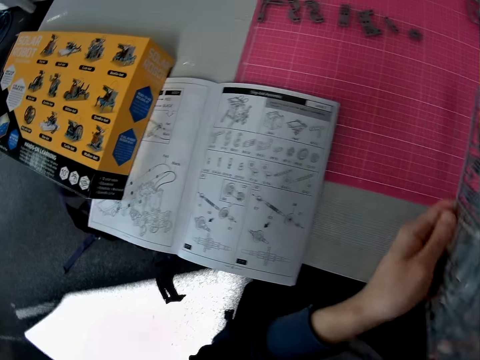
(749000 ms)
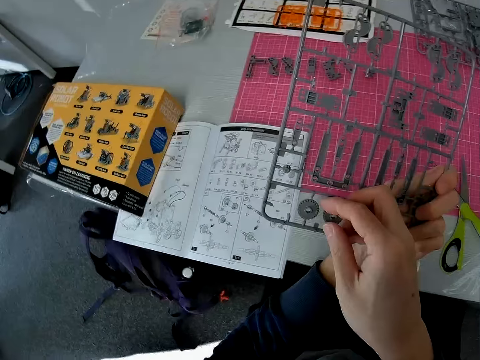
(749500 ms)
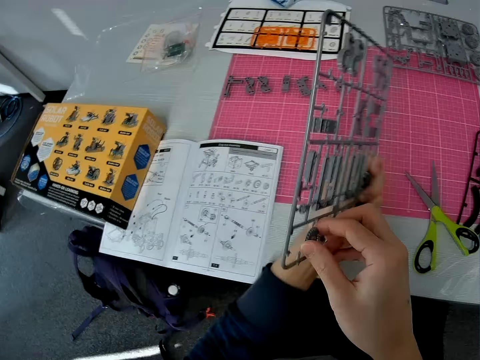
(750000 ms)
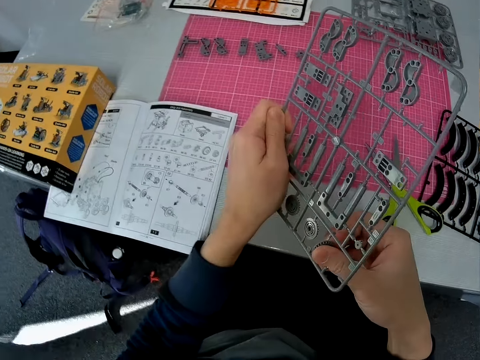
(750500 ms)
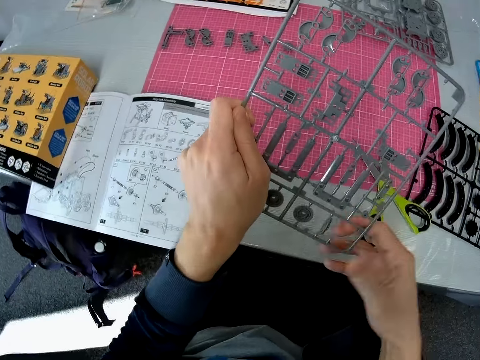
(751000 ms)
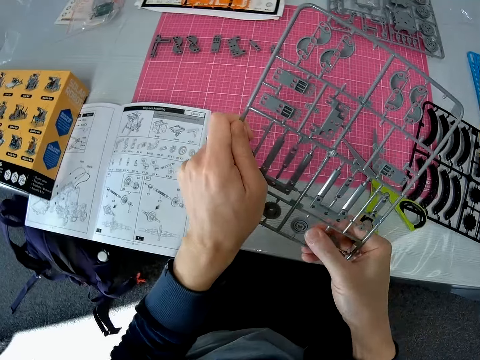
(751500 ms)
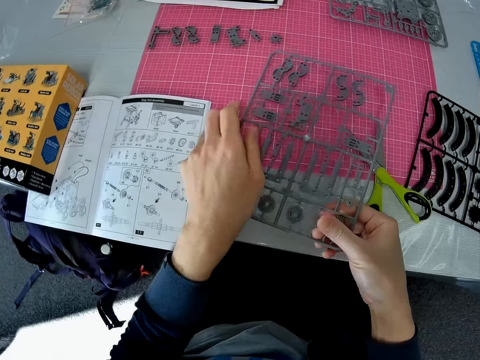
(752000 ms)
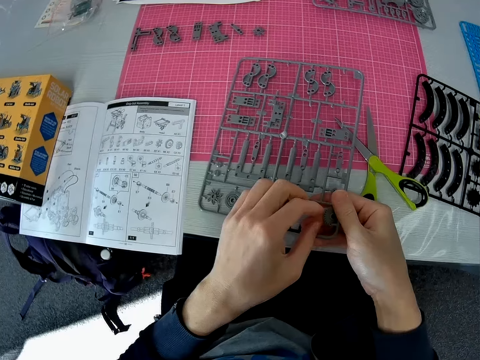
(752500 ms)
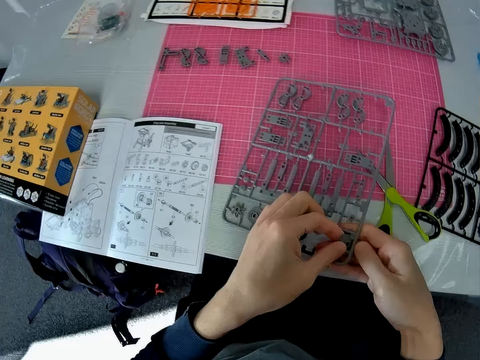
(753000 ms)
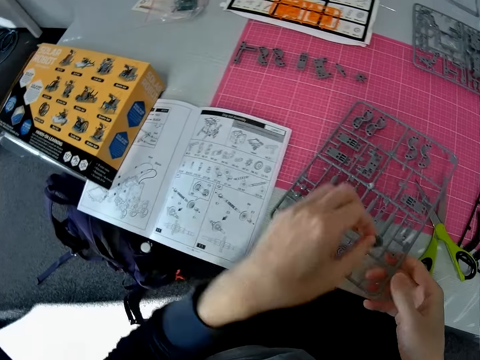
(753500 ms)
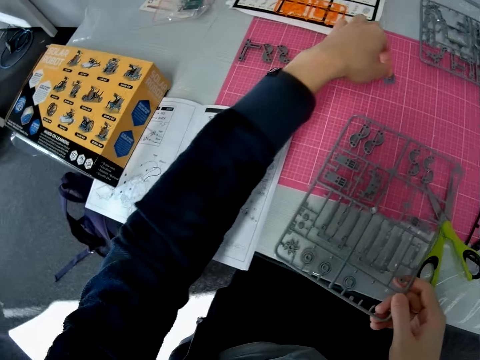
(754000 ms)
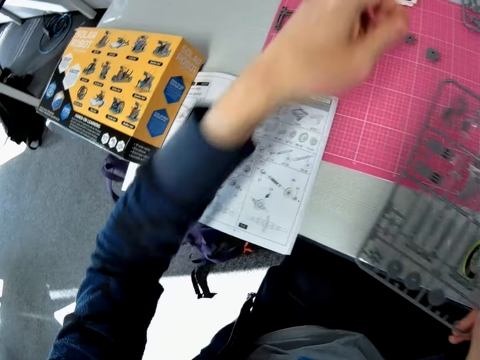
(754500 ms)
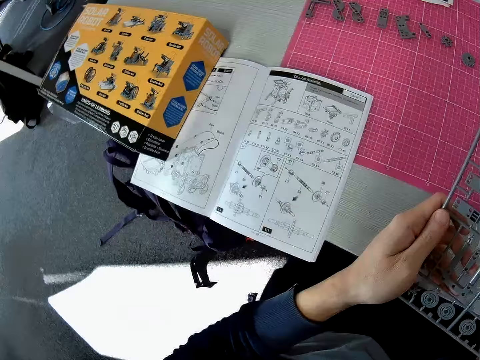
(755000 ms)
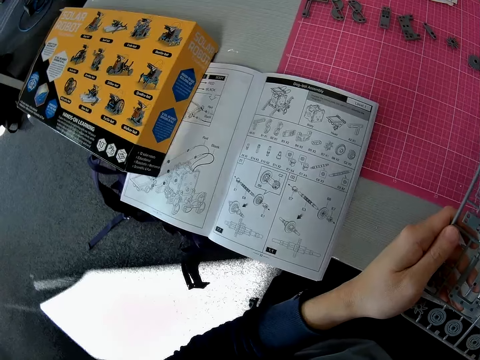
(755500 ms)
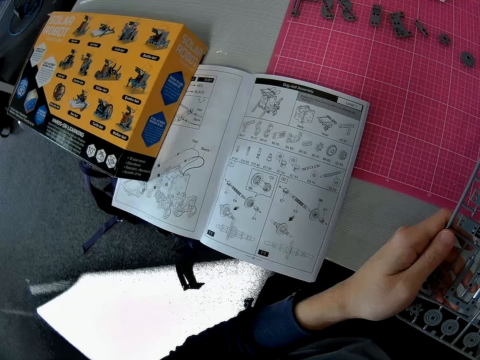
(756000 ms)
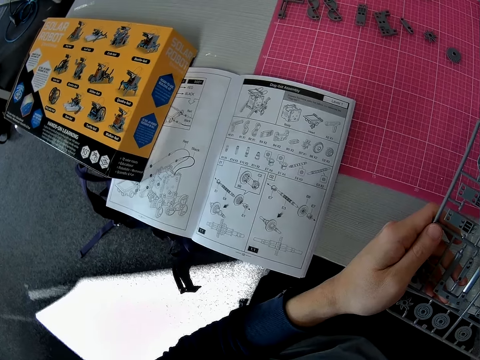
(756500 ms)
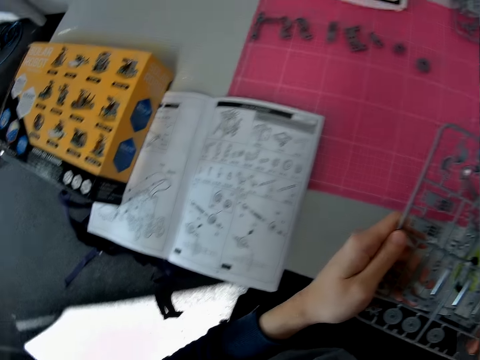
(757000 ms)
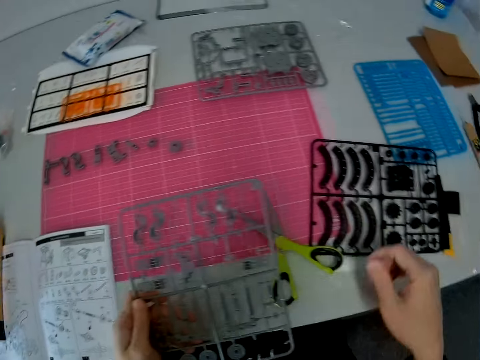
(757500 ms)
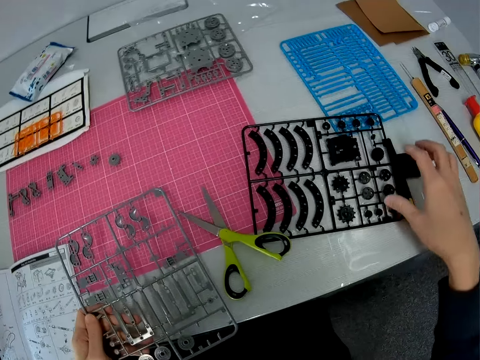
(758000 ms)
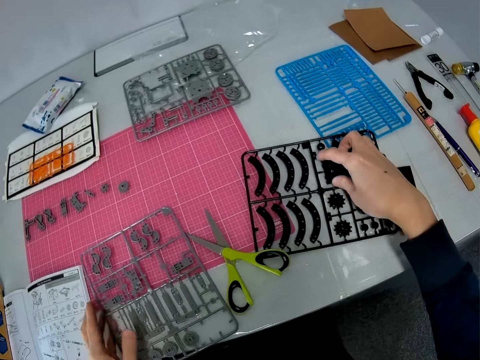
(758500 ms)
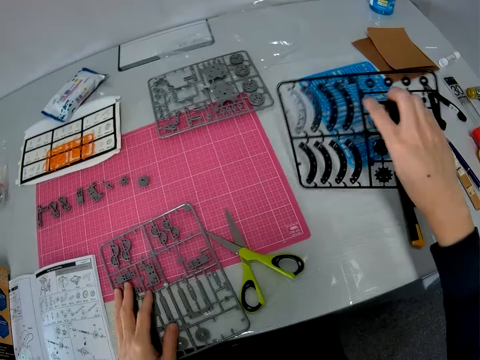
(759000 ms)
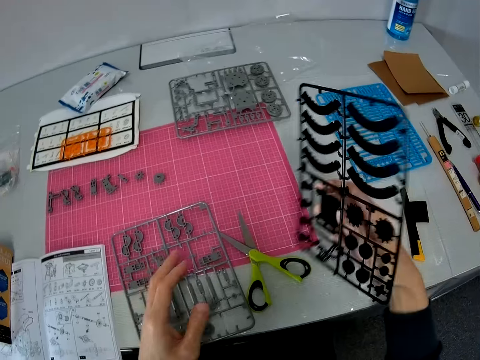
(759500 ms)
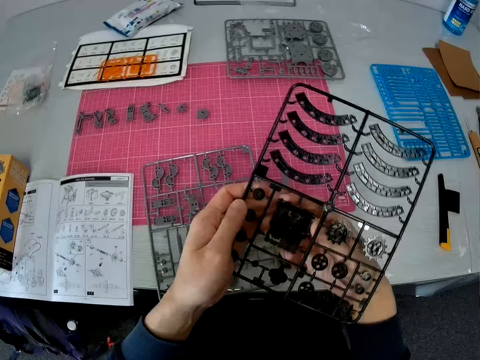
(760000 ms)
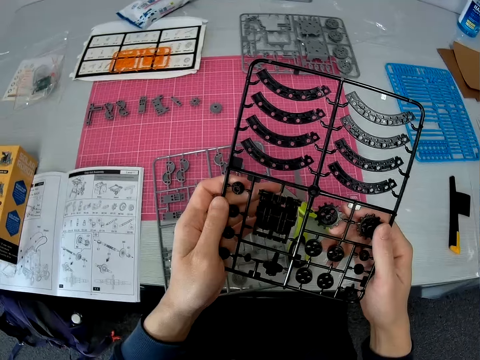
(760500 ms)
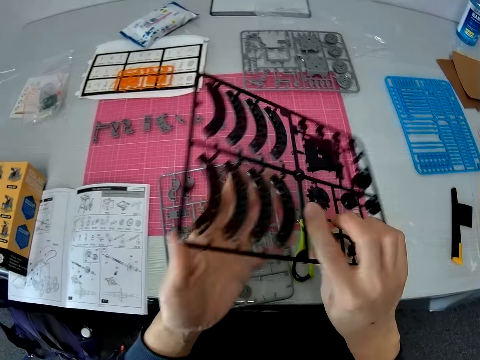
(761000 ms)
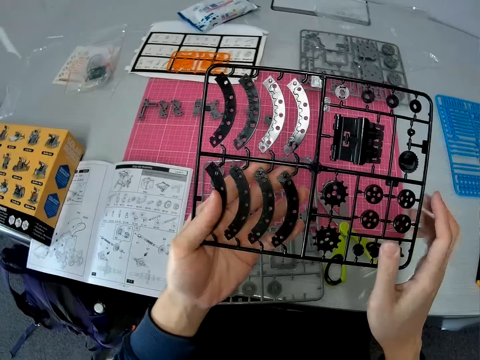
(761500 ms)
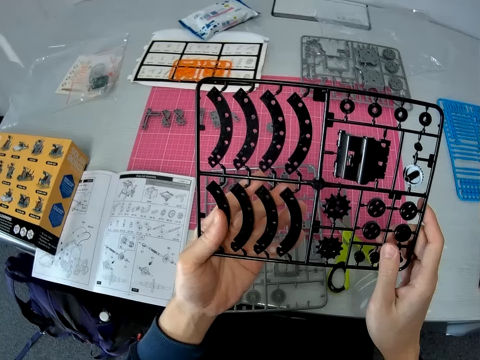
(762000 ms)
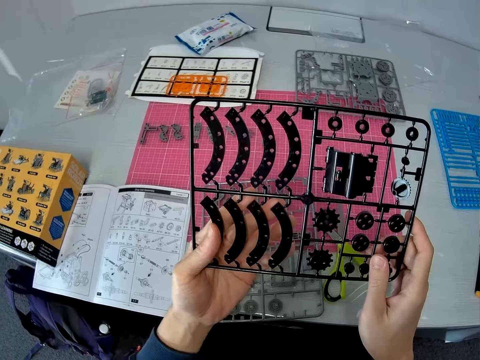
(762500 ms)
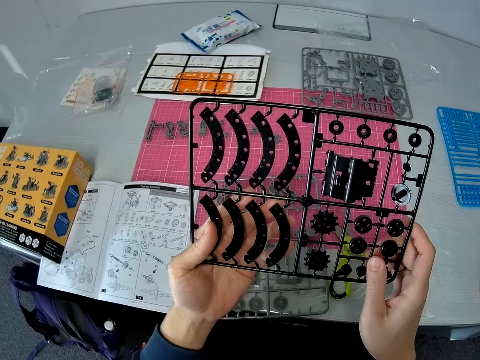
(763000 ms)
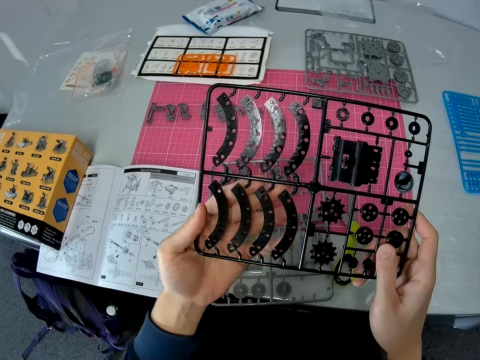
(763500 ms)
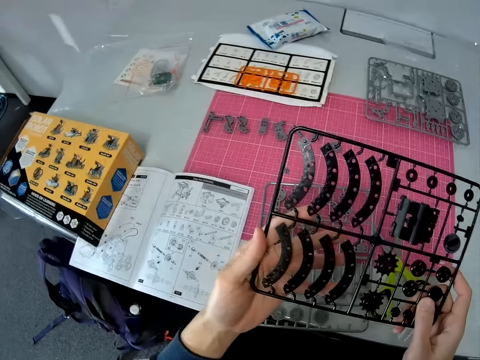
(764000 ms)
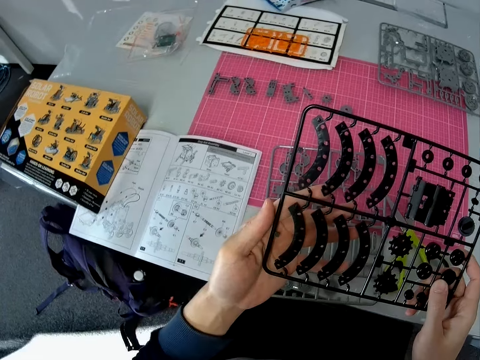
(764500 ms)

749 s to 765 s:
The camera wearer stares at the laser craft kit or plastic grid. He removes a component from the plastic grid with both hands. He drops the component on the cutting sheet with his left hand. He holds the plastic grid with both hands. He drops the plastic grid on the cutting sheet with his left hand. He picks up another plastic grid from the table with his right hand. He holds the plastic grid with both hands. He turns the laser craft kit and stares at the laser craft kit.

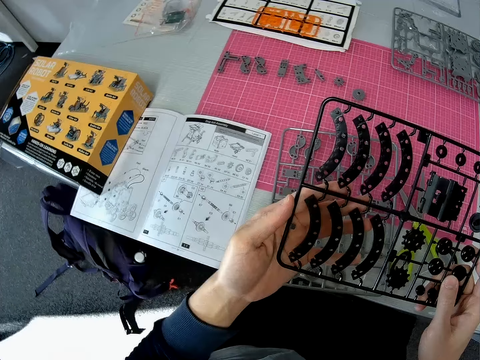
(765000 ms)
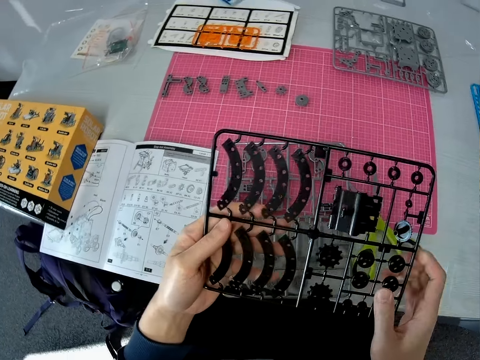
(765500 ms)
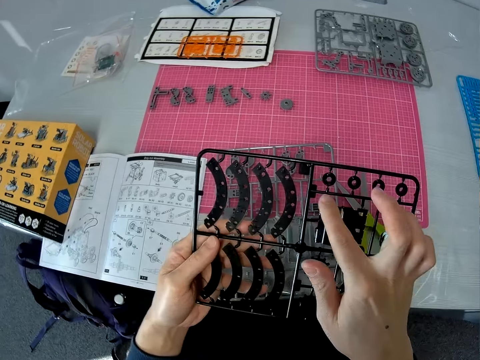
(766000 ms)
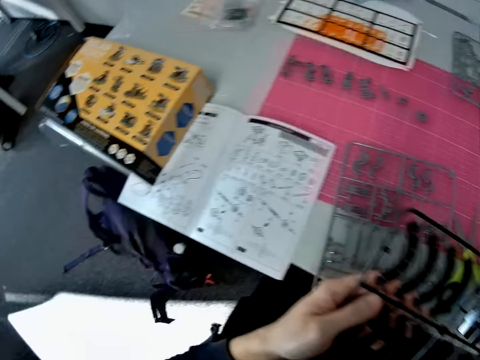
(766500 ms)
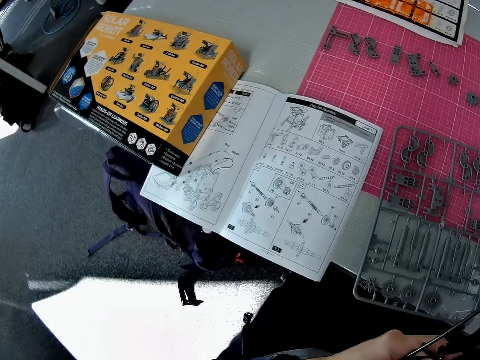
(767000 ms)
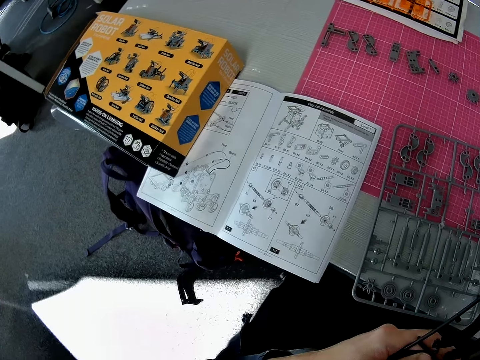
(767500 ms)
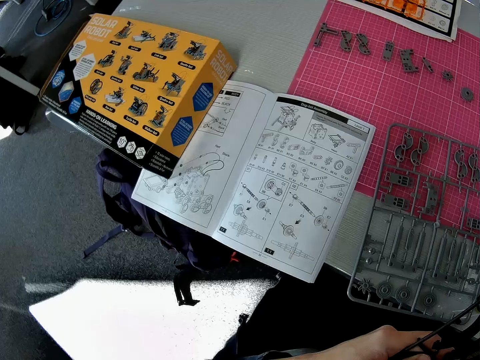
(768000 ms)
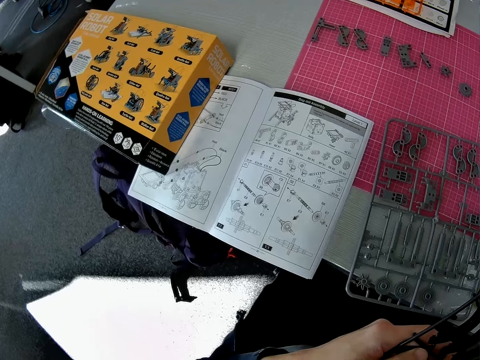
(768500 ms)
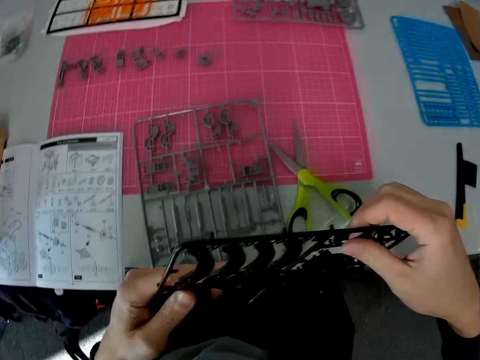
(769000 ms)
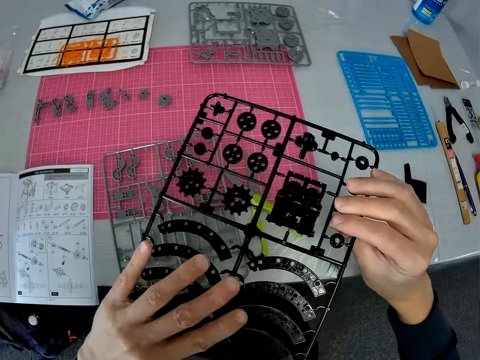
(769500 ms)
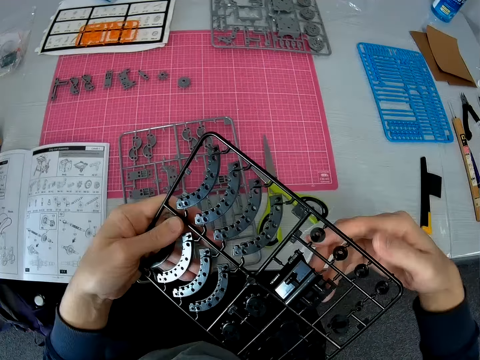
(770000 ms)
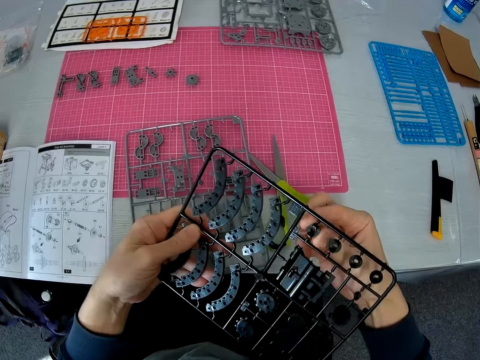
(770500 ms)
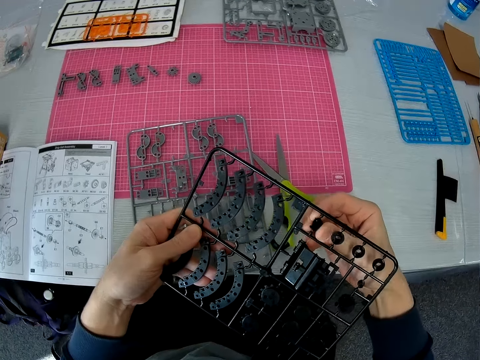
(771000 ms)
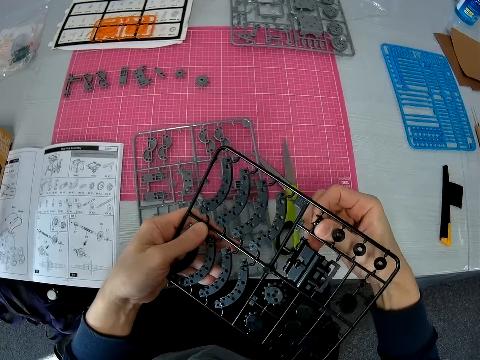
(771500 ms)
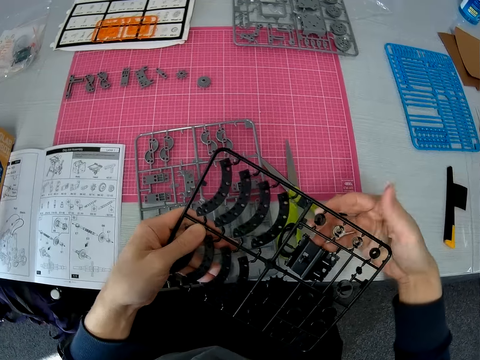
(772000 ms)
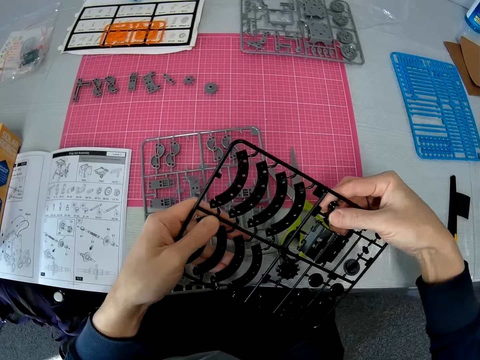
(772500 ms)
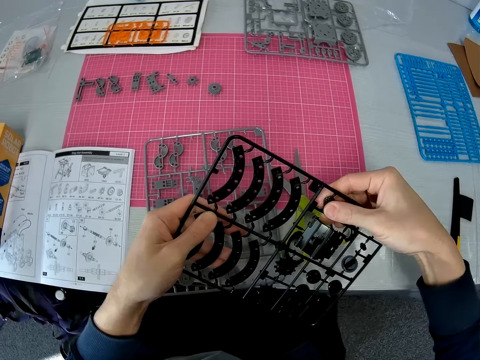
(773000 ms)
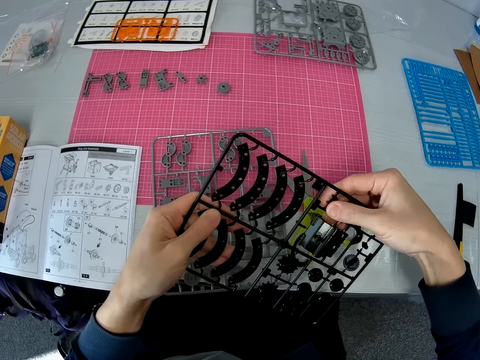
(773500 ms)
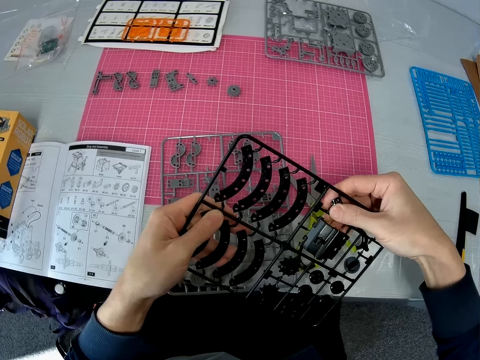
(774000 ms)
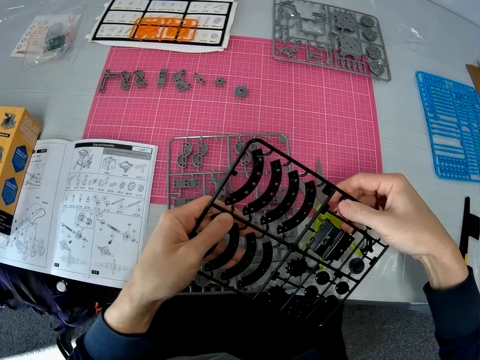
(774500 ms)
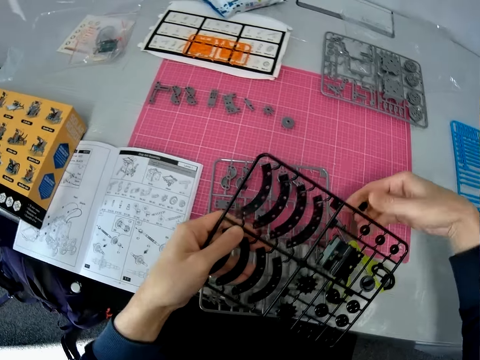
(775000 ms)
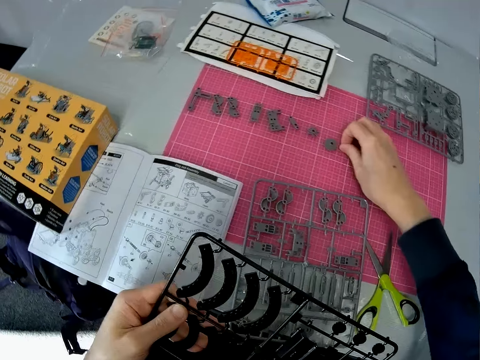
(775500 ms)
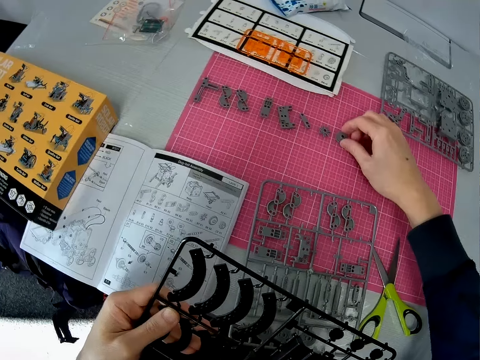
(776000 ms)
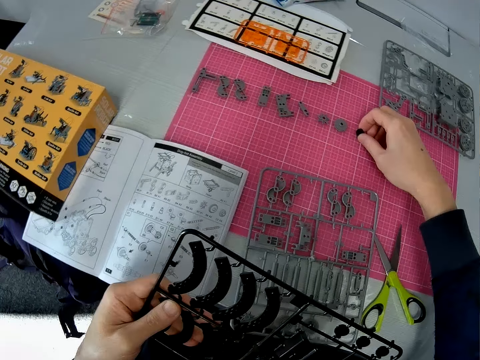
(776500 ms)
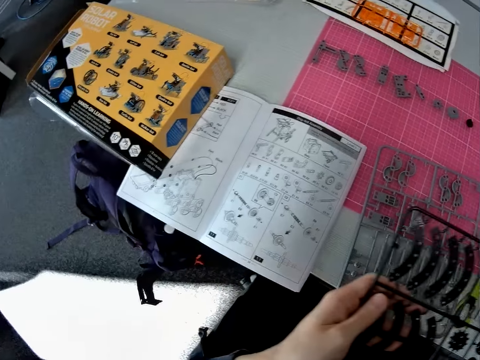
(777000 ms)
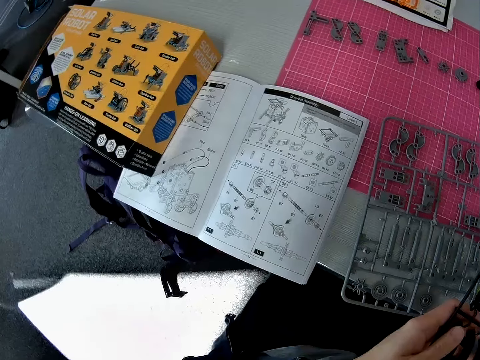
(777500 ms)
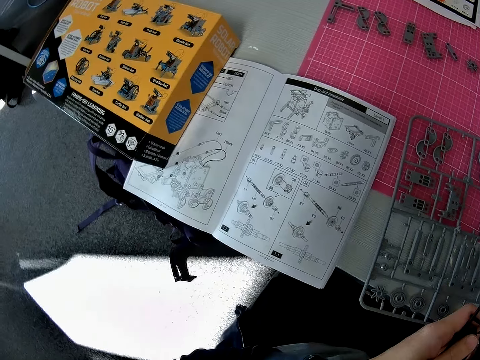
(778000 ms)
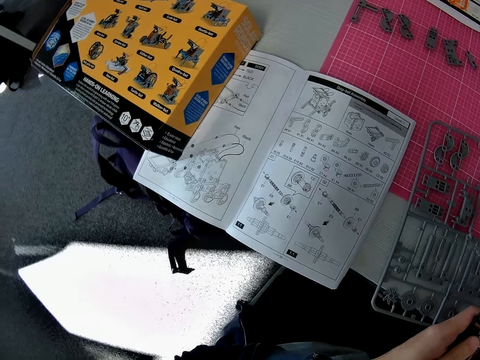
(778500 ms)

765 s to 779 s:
The camera wearer touches a component on the plastic grid with his right hand. He stares at the book. He removes a component from the plastic grid with both hands. He drops the component on the cutting sheet with his right hand and moves two components on the cutting sheet with his right hand. He stares at the book.
